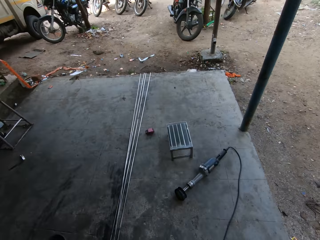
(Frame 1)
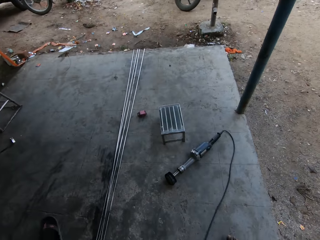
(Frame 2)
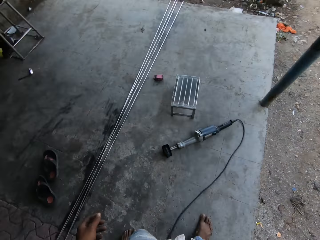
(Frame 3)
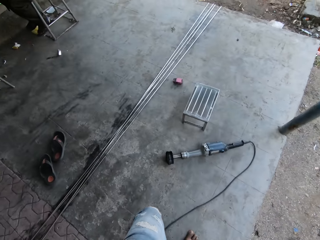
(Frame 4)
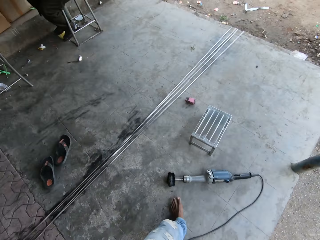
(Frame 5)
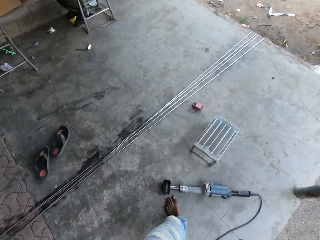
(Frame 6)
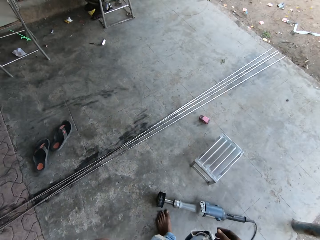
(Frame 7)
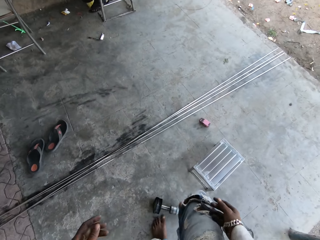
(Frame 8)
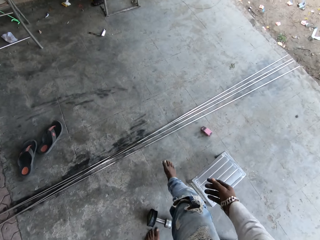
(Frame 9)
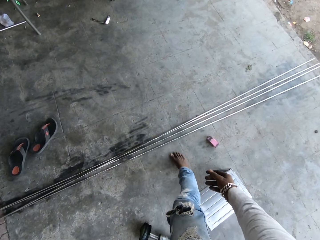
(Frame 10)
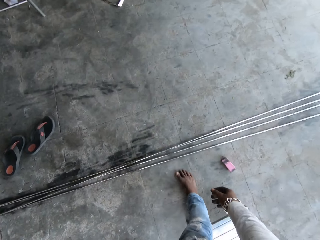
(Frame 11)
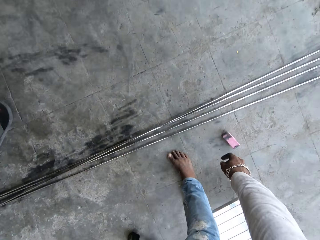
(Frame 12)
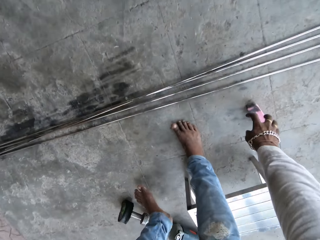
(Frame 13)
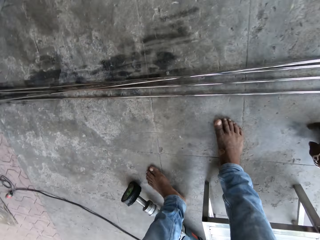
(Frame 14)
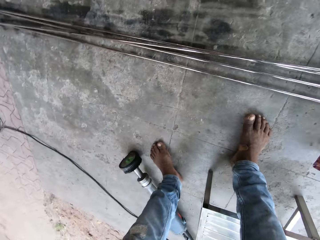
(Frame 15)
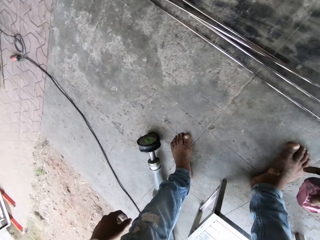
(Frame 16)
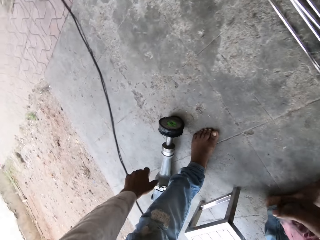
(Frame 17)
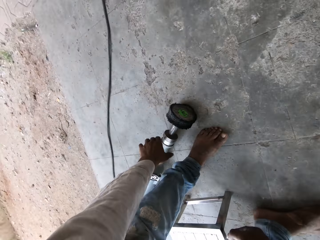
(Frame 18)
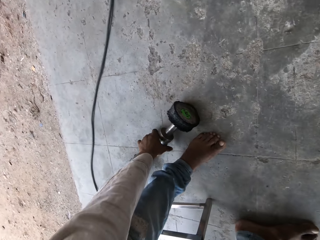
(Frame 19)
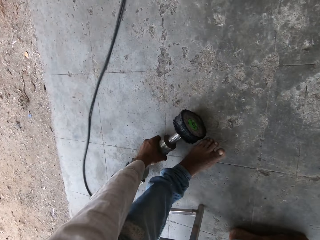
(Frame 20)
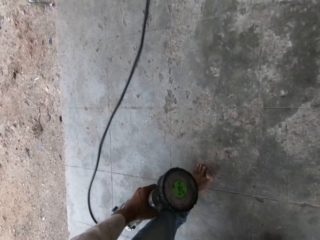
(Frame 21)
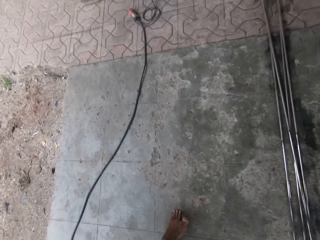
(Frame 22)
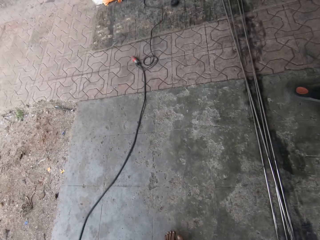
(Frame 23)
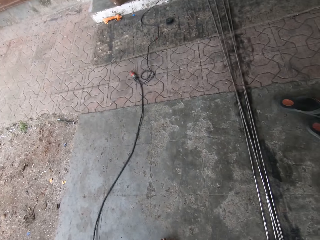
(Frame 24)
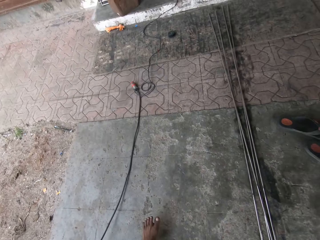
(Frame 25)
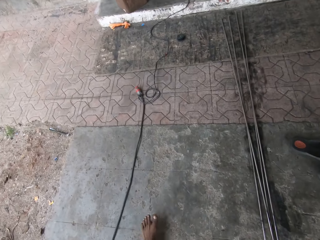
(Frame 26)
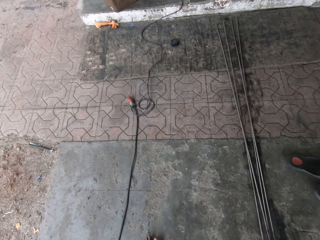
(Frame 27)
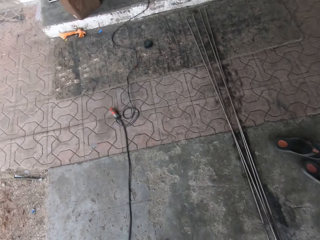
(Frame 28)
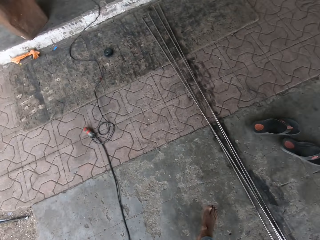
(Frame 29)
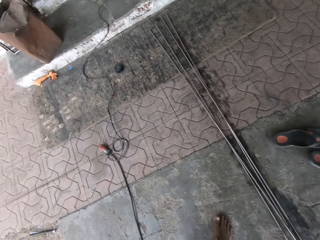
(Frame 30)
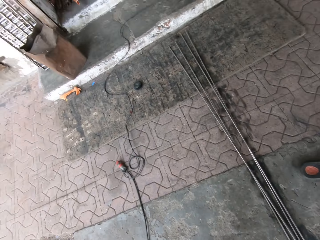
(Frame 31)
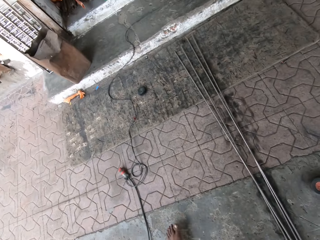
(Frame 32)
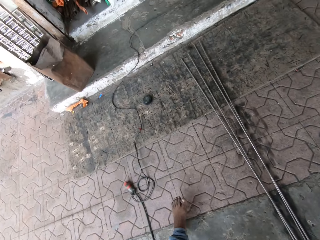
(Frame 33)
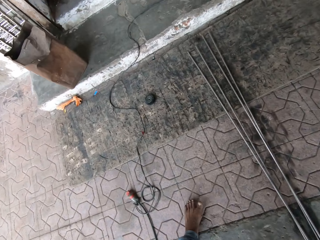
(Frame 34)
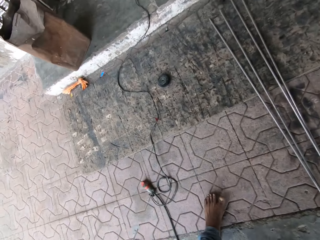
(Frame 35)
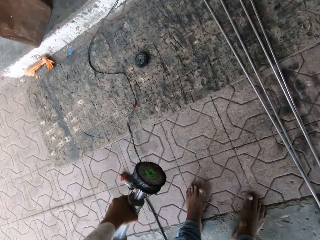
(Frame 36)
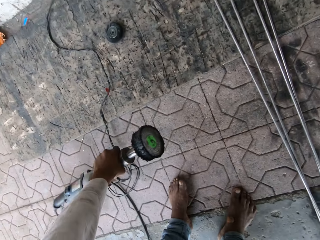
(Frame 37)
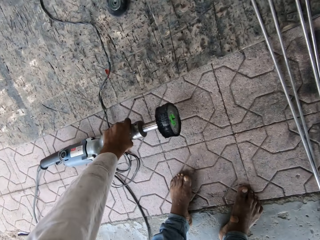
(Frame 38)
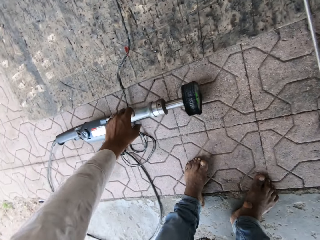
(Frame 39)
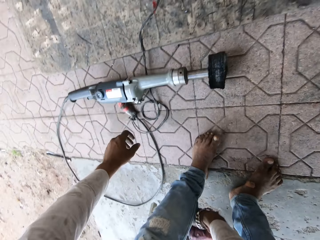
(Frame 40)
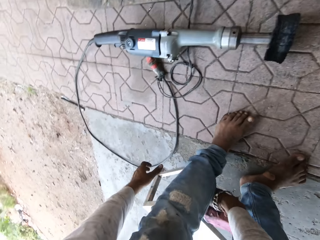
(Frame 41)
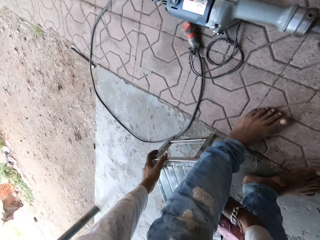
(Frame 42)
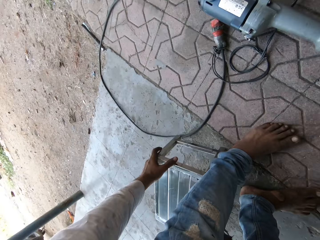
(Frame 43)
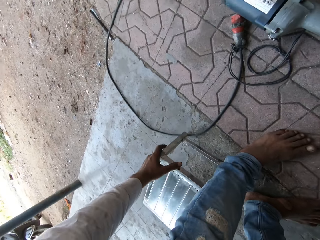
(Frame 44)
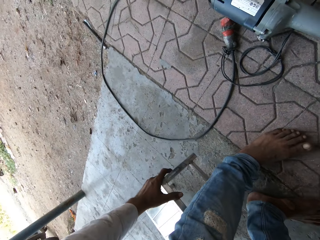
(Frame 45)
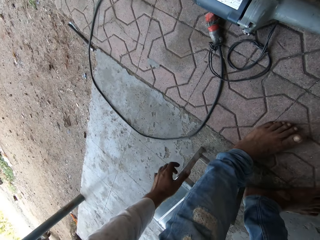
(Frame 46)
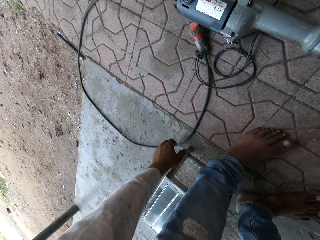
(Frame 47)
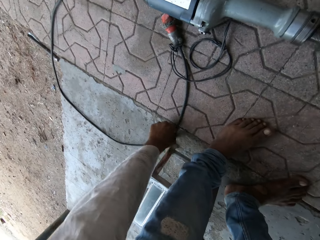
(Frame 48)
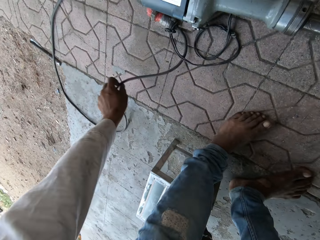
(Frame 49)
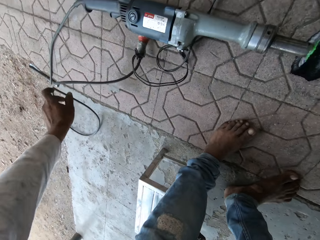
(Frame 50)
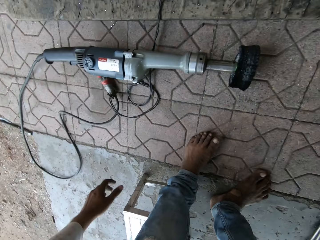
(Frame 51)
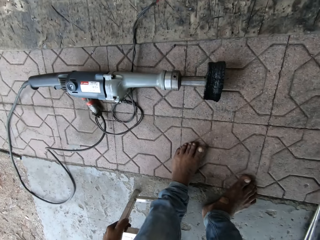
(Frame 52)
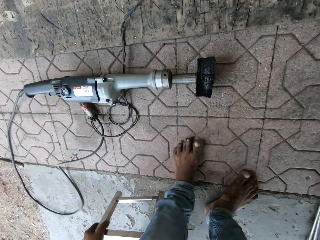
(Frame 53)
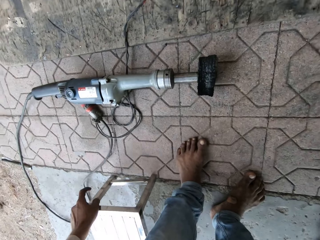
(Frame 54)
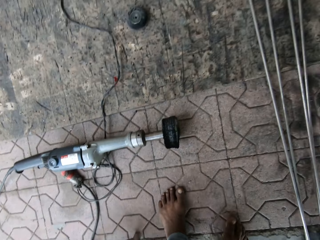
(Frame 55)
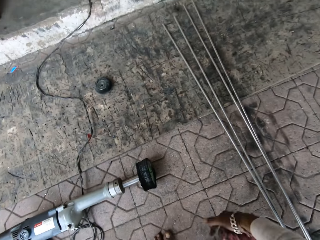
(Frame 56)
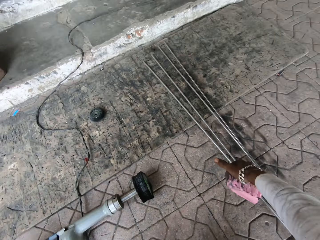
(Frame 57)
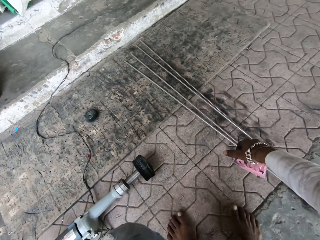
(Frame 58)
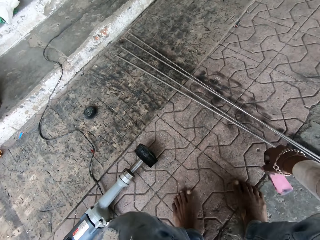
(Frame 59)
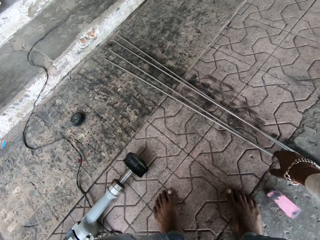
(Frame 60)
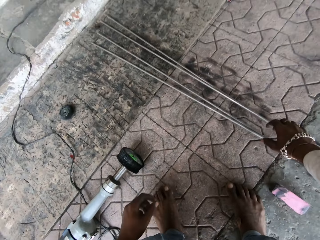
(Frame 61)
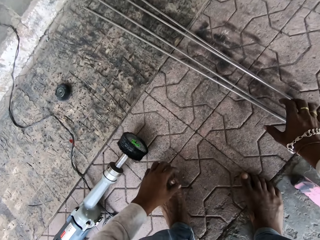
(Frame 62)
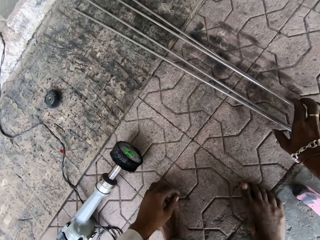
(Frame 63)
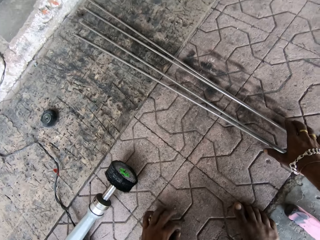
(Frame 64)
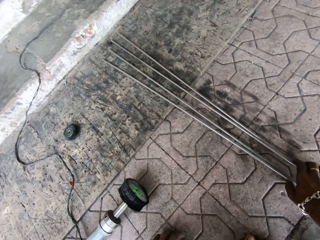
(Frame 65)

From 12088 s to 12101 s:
The camera wearer picks up something. They pick up a machine. They walk around. They place the machine down. They move a stool. They pick up a cable. They move the pipe. They drop the cable. They move the stool. They drop something. They pick up metal rods.

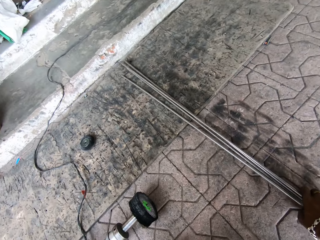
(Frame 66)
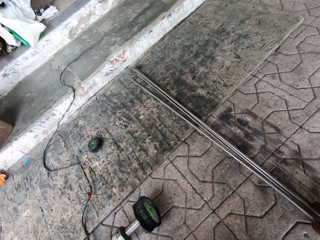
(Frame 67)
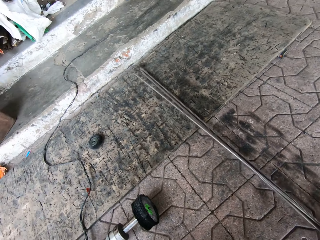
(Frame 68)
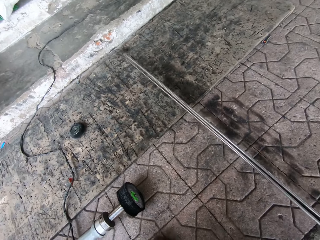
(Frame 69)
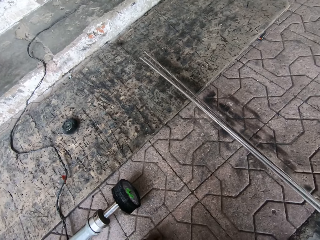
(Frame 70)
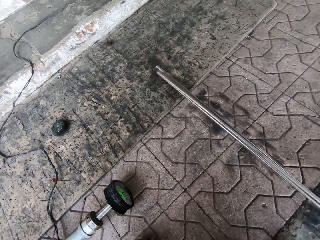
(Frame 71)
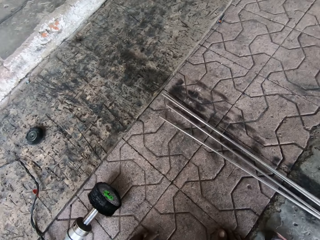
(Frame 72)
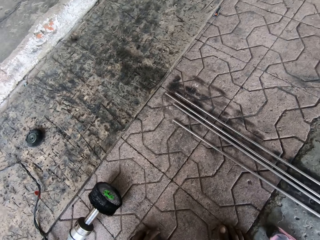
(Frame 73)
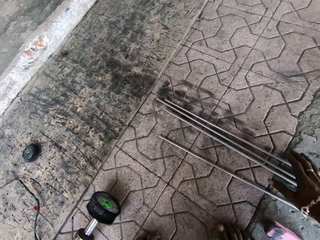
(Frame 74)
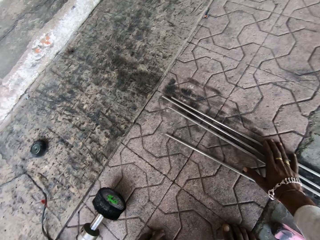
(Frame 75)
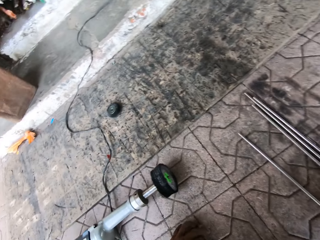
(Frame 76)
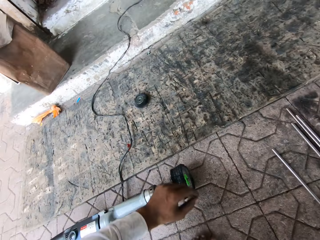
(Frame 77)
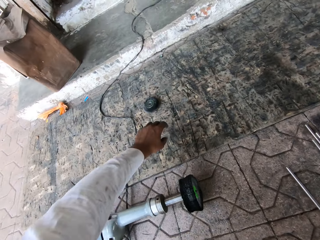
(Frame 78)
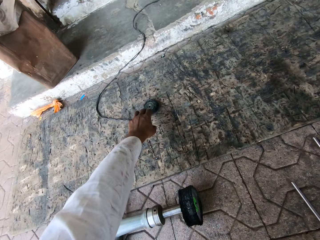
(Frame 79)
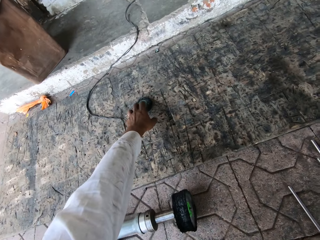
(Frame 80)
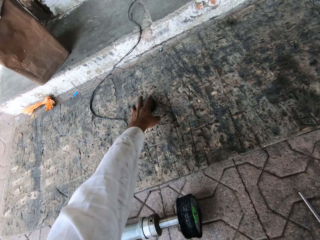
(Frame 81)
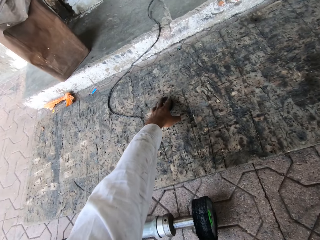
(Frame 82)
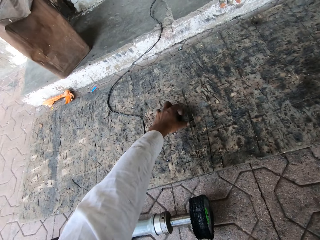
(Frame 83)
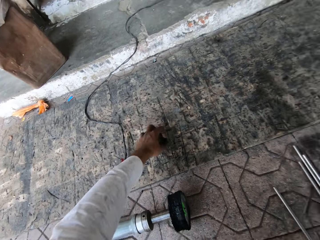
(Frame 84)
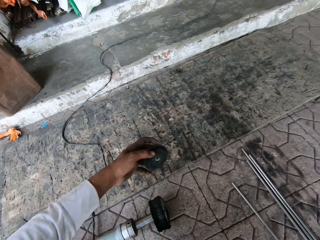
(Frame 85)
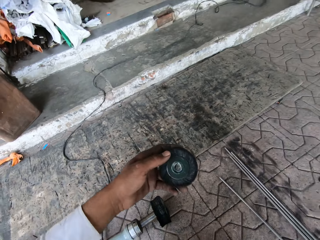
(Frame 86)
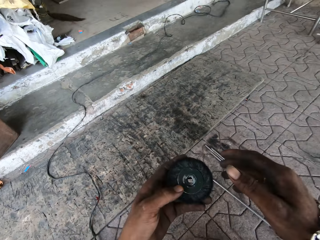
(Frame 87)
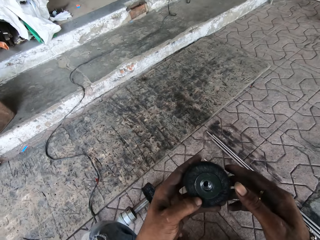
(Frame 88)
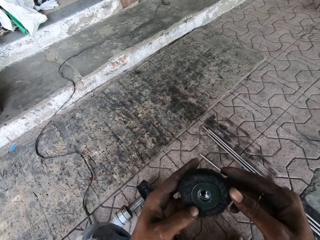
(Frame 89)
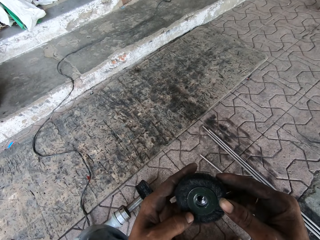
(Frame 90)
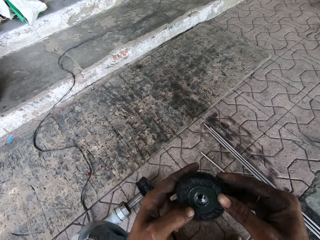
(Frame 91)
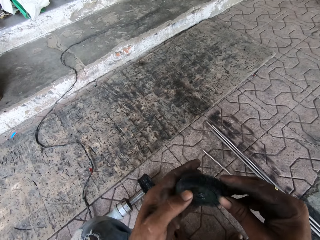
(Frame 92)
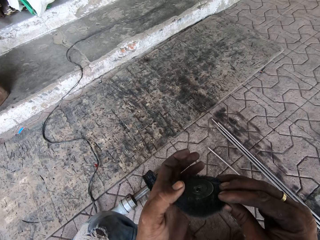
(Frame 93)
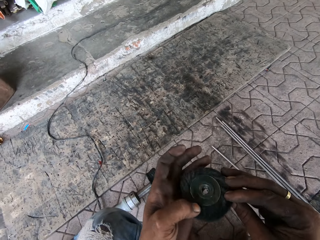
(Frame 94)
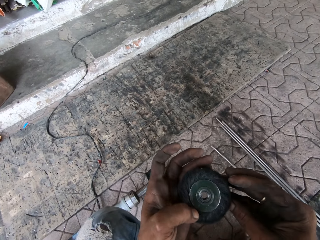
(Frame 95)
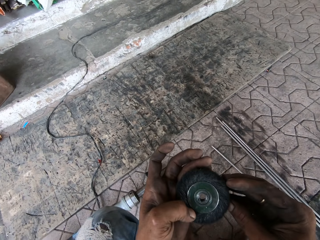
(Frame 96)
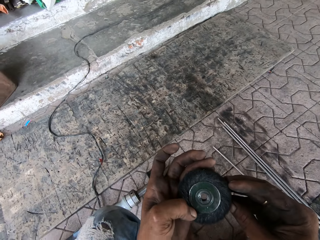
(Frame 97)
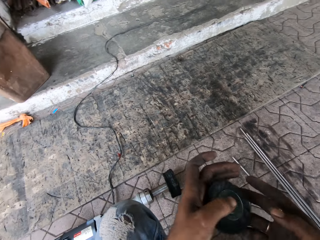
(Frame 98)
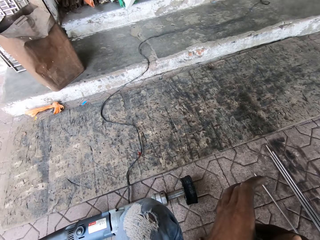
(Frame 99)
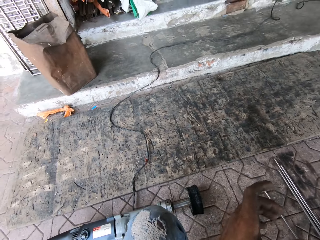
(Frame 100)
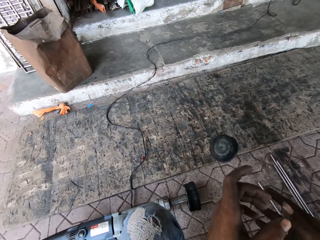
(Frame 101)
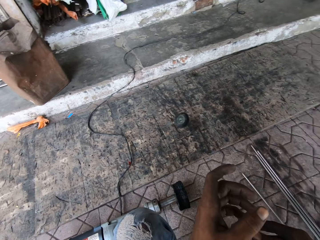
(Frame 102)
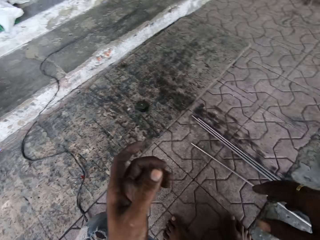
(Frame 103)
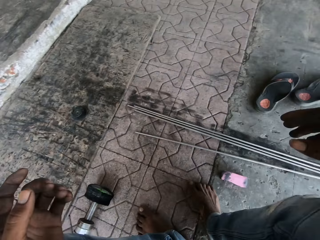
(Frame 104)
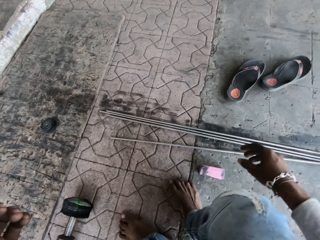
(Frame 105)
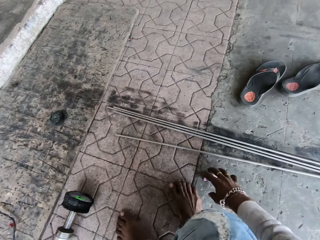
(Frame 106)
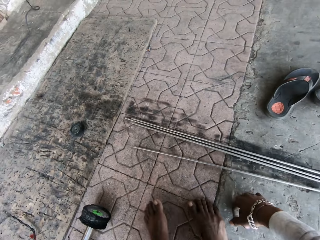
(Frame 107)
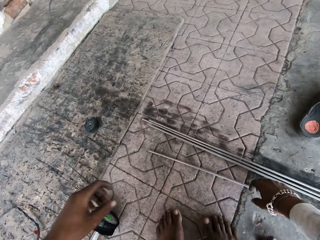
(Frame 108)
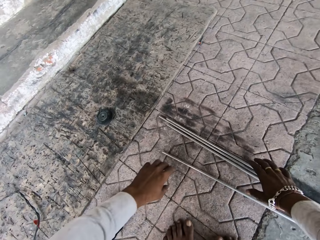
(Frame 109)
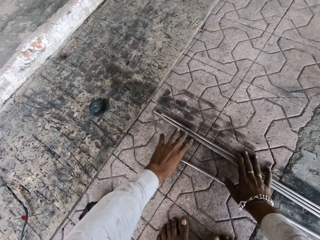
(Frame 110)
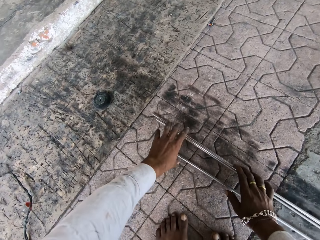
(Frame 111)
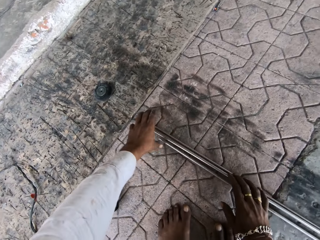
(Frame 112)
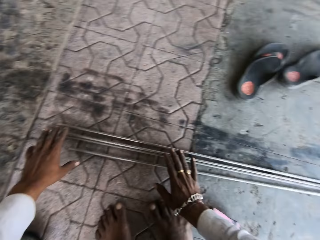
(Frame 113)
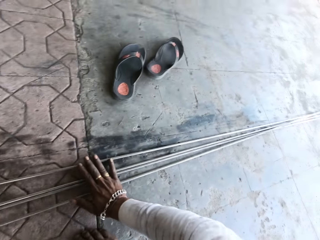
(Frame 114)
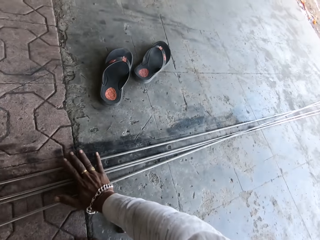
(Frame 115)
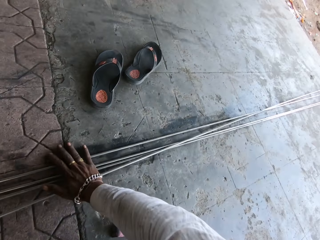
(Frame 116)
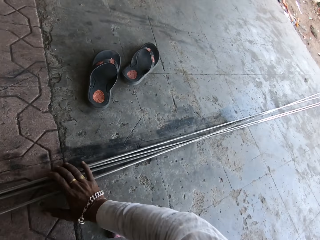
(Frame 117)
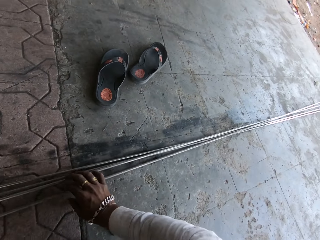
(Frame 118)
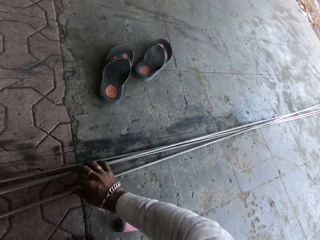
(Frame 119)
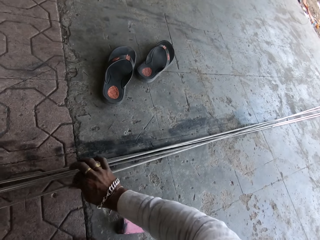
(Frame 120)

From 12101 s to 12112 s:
The camera wearer drops metal rods and touches the metal rods. They take a round plastic. They check something. They throw a pencil. They move something. They roll the metal rods. They arrange the metals together.
